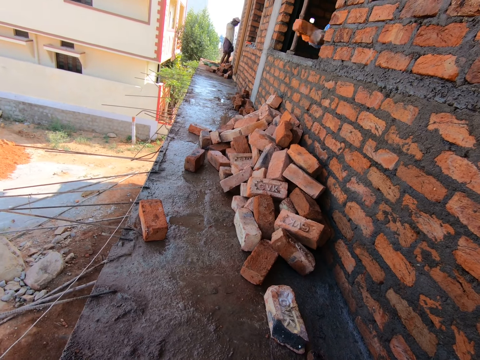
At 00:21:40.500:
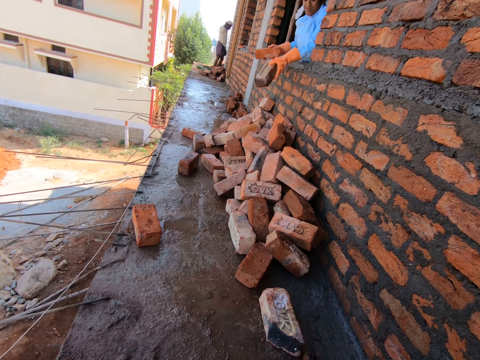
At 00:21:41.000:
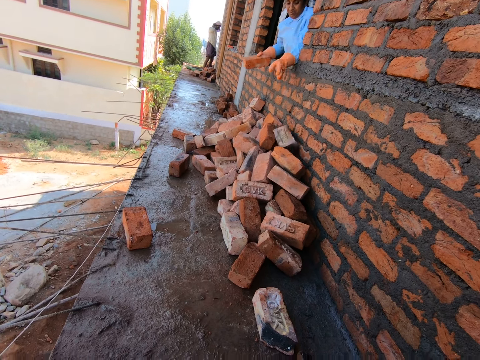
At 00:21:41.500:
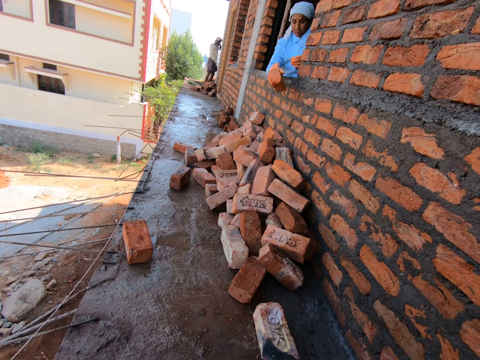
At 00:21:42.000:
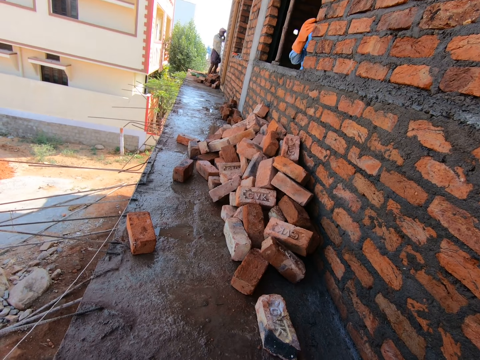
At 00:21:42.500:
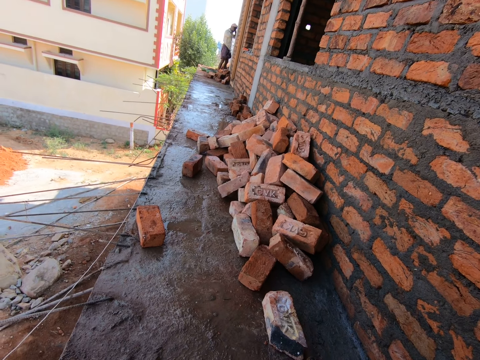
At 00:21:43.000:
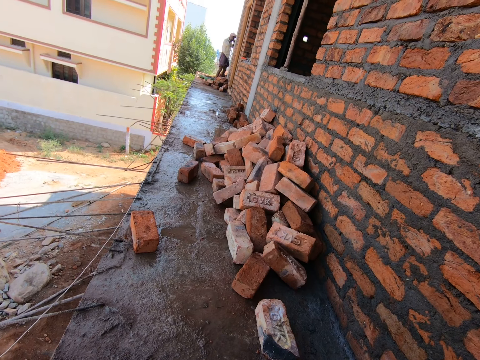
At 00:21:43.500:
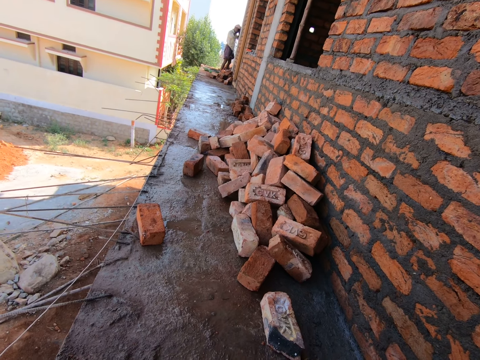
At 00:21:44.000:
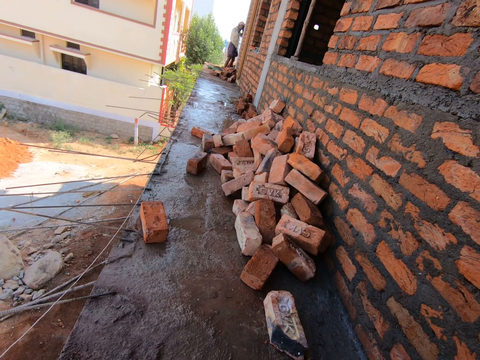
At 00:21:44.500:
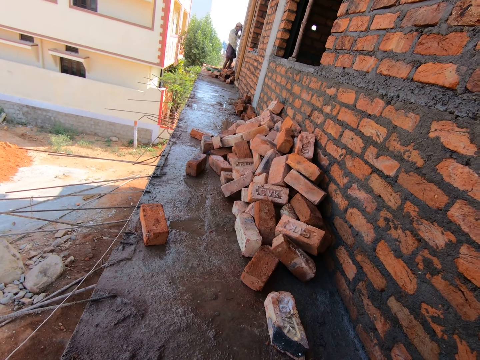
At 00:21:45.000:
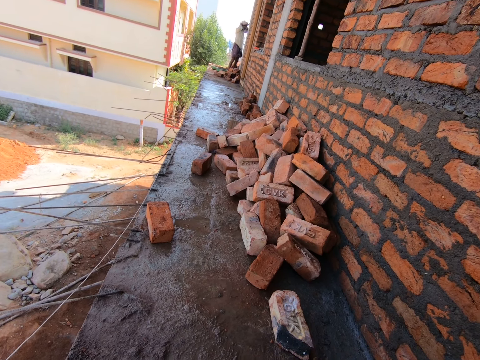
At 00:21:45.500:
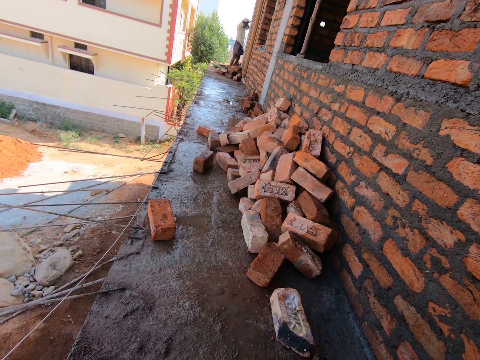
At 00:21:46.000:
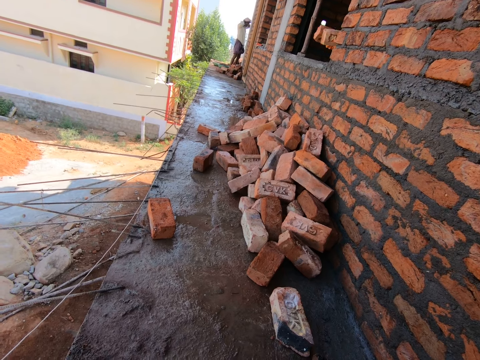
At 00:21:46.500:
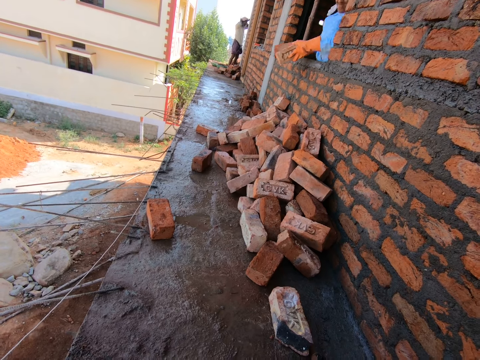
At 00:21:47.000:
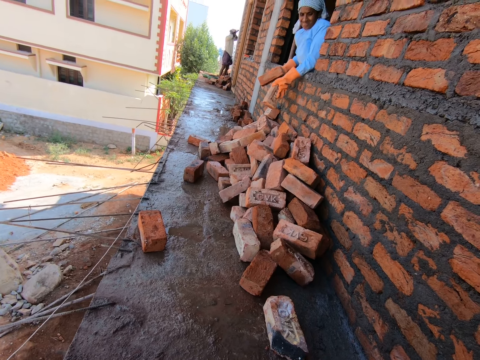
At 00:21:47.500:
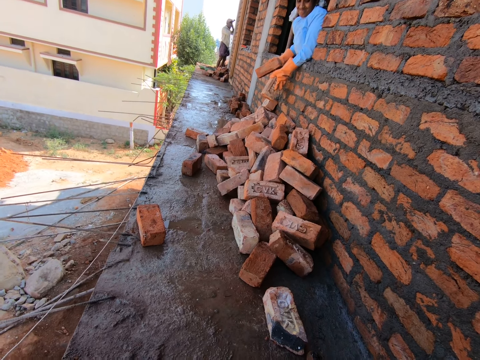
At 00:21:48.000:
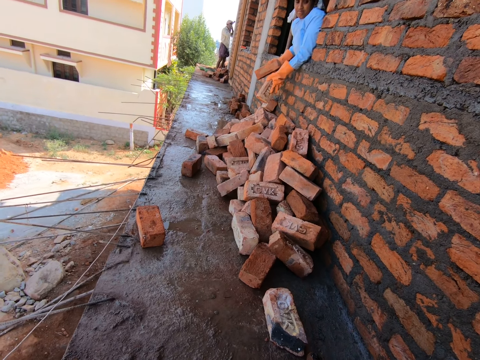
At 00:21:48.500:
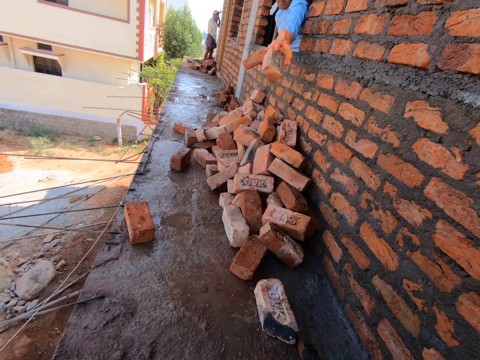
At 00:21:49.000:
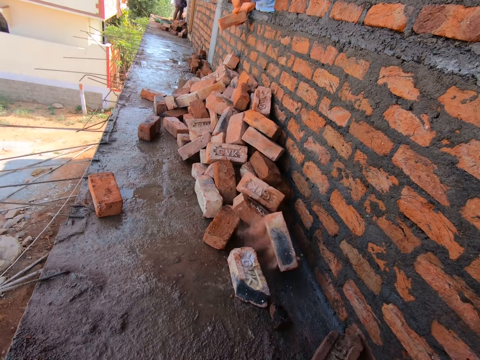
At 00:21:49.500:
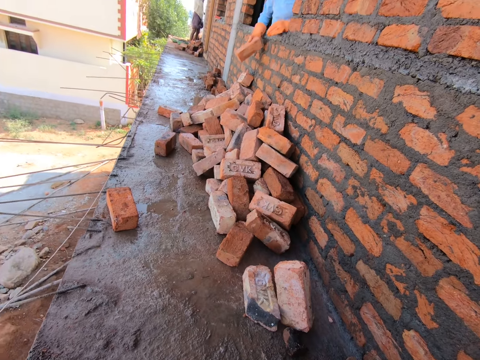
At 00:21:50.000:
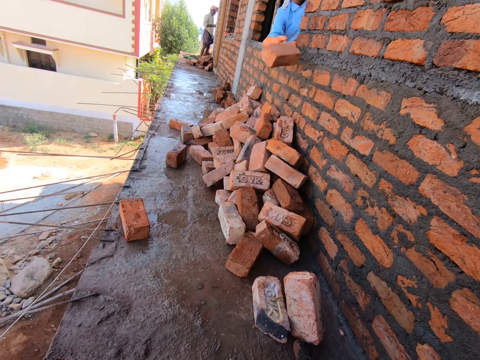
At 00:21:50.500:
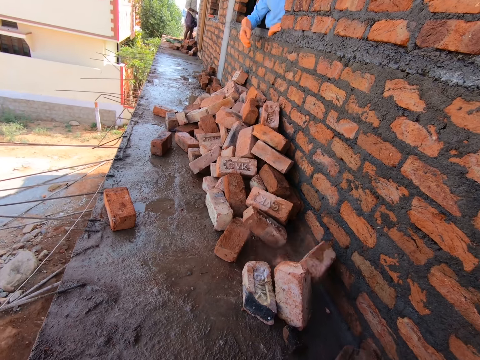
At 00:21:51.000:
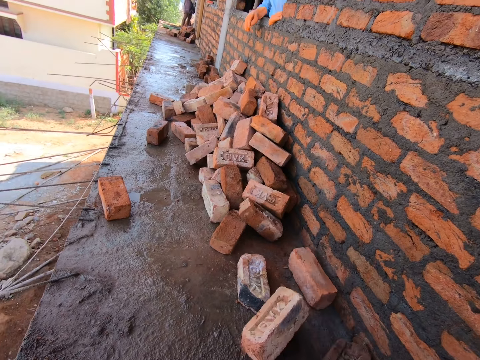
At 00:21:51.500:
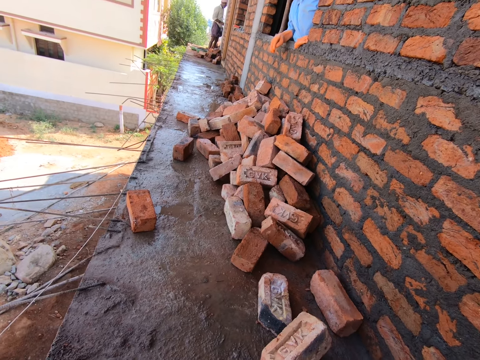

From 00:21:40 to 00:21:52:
A person holds the bricks on the window. The person throws the bricks through the window on the floor. The person moves from the window. Another person builds in the building. The camera wearer looks around. The first person holds the bricks on the window. The first person throws the bricks through the window on the floor.

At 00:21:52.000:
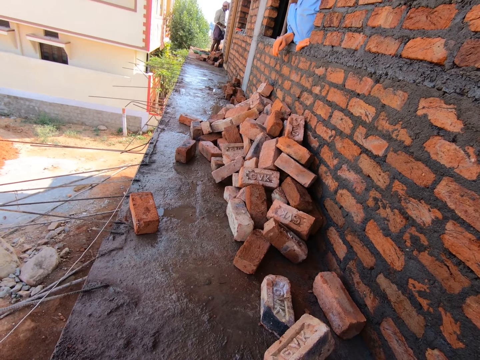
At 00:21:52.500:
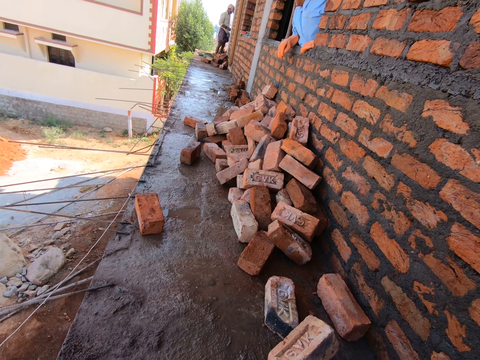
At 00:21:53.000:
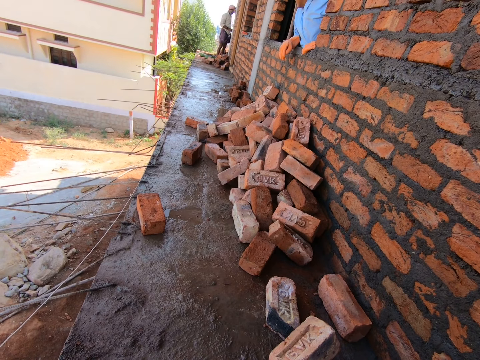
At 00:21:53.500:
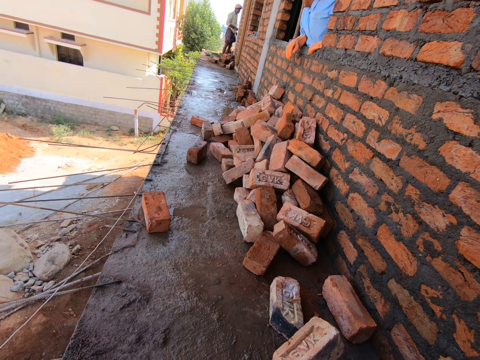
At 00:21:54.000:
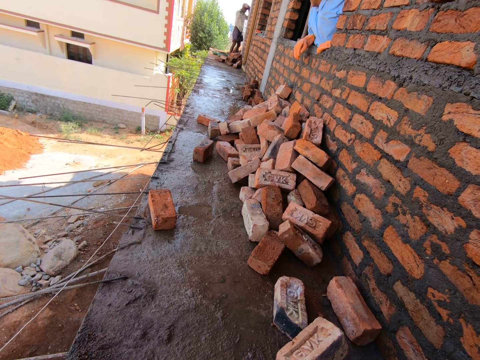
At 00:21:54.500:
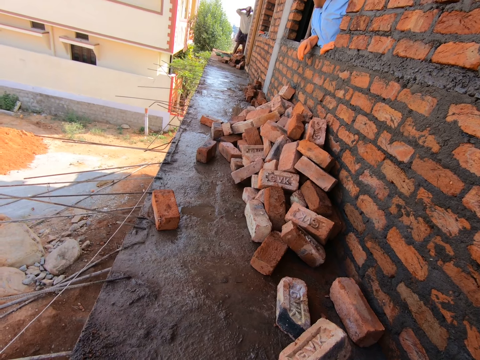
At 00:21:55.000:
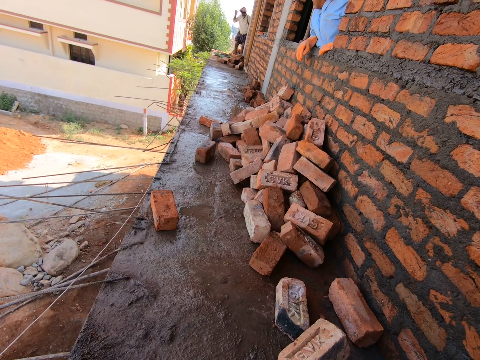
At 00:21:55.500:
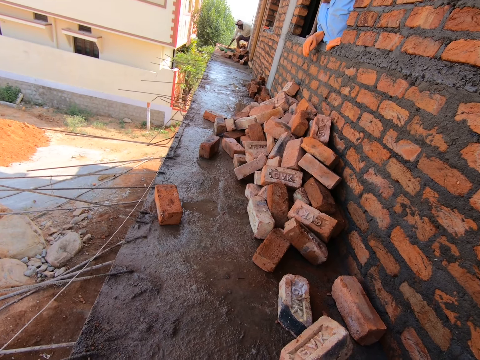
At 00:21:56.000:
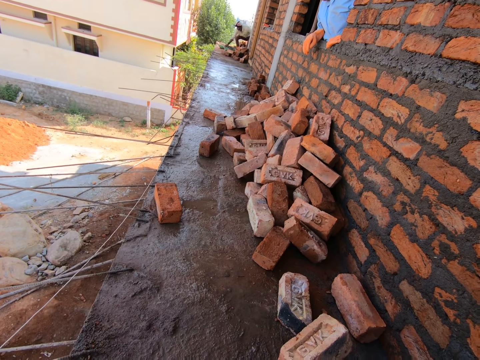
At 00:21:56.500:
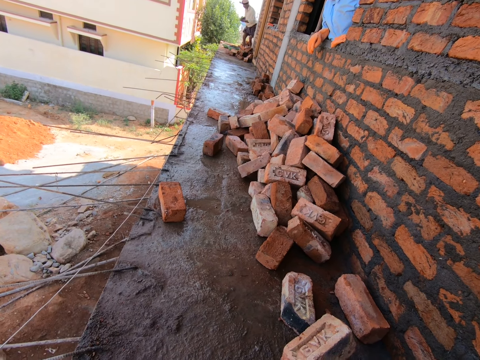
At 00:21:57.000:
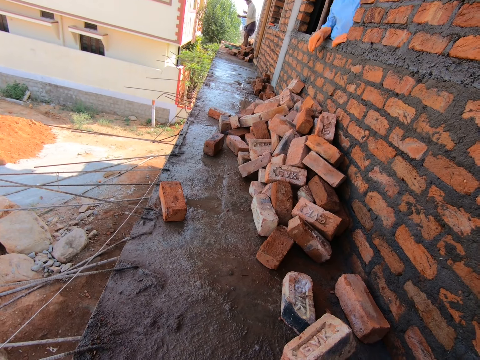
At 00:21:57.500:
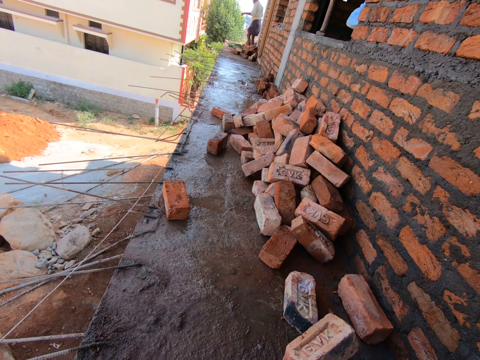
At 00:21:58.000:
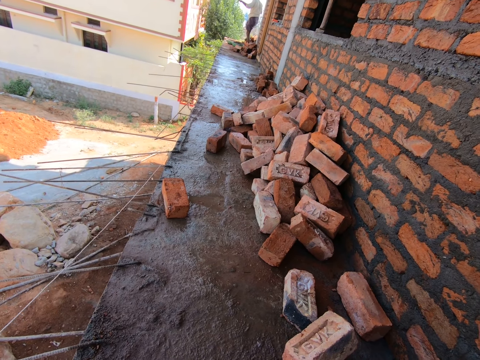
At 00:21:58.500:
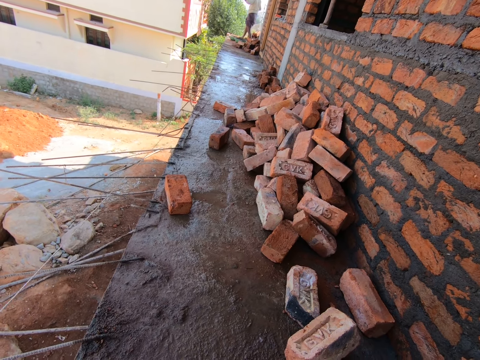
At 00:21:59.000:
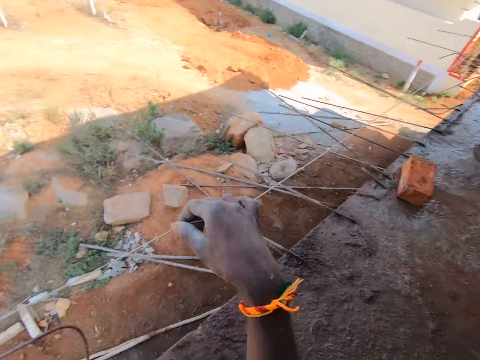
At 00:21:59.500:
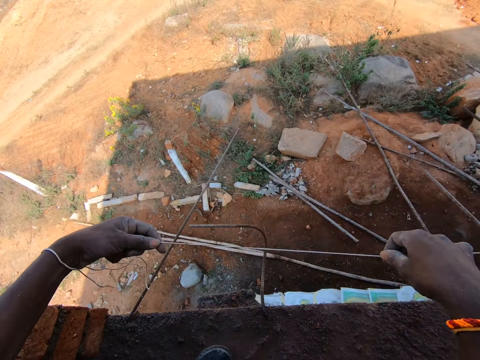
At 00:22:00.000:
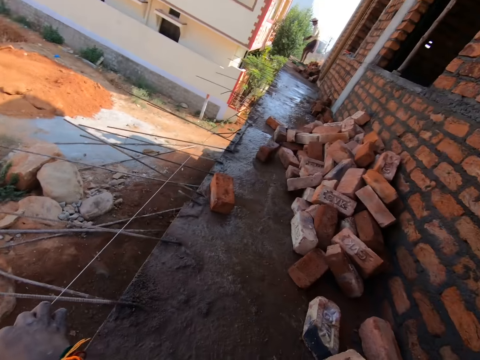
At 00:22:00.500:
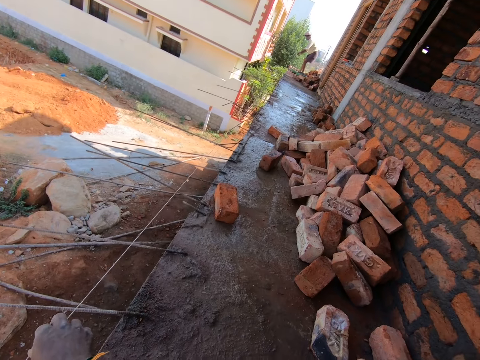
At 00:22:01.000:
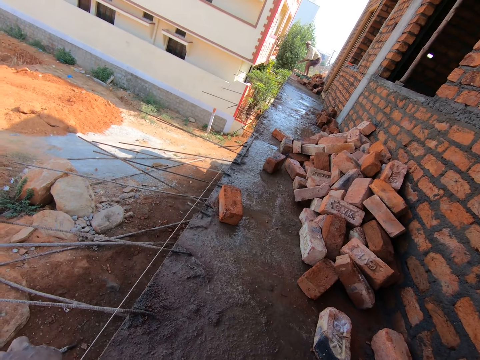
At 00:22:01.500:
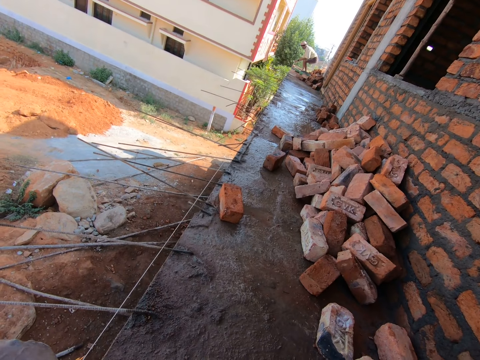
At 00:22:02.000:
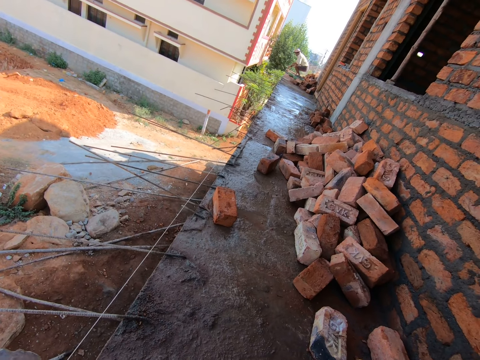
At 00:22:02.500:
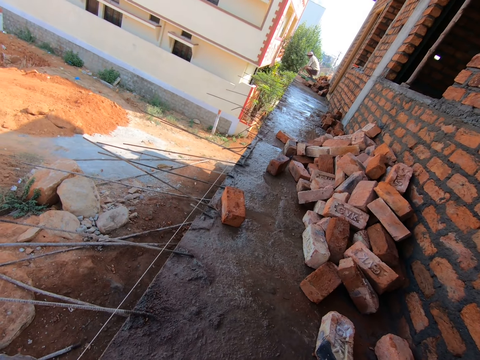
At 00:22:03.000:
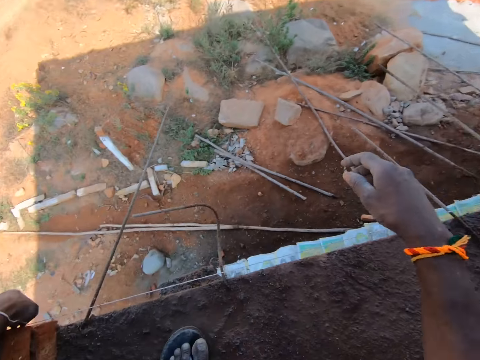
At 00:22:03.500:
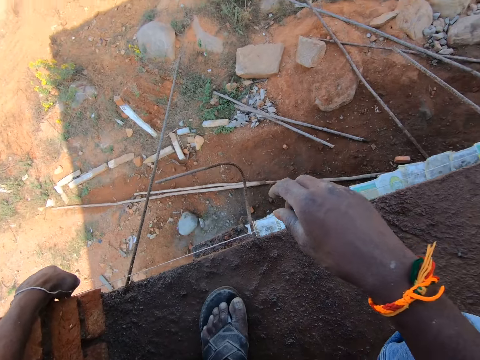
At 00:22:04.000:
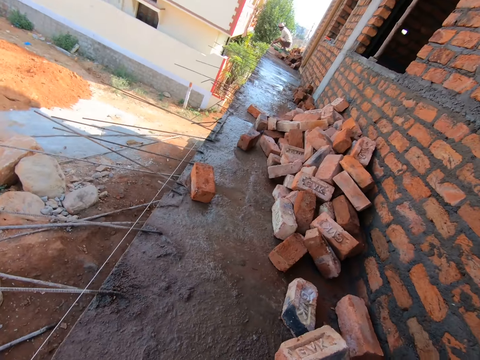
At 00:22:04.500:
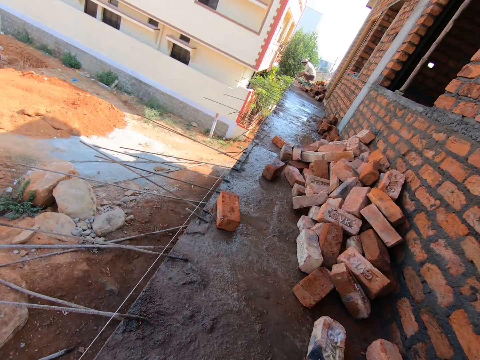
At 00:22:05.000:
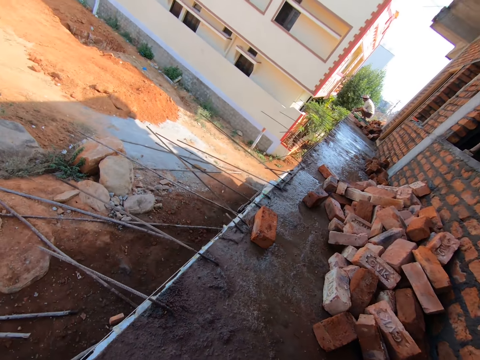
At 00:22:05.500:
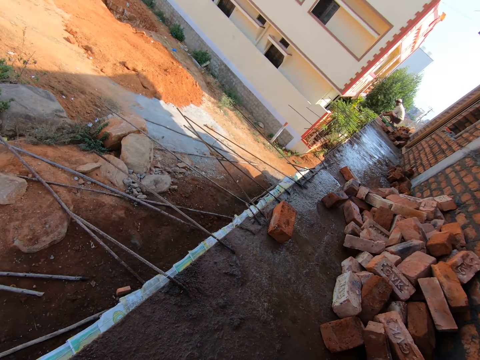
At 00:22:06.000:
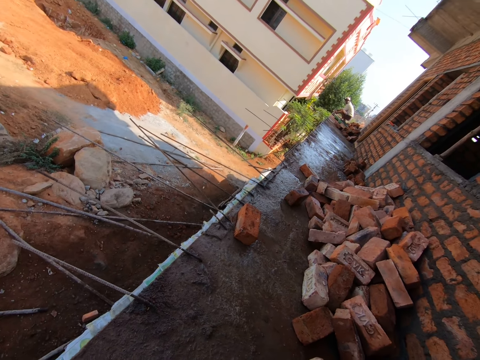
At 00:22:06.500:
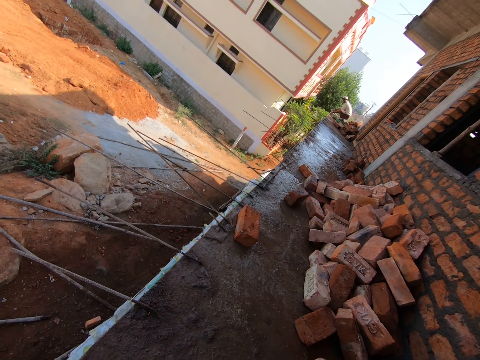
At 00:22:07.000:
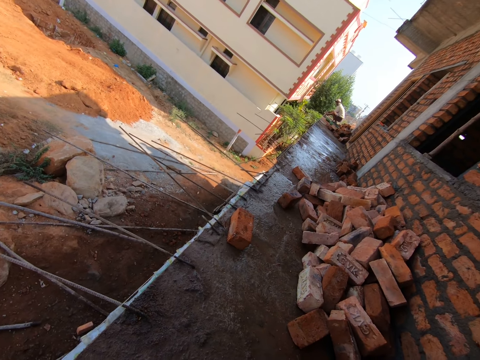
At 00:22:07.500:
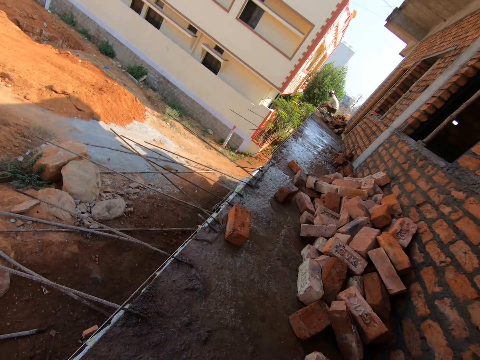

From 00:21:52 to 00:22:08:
A person looks around. Another person touches their head, bends, holds the string and stands up. The first person moves from the window. The camera wearer stretches the string with the other person. The other person walks around. The camera wearer measures the building with the string. They measure the building with the string with the other person.
